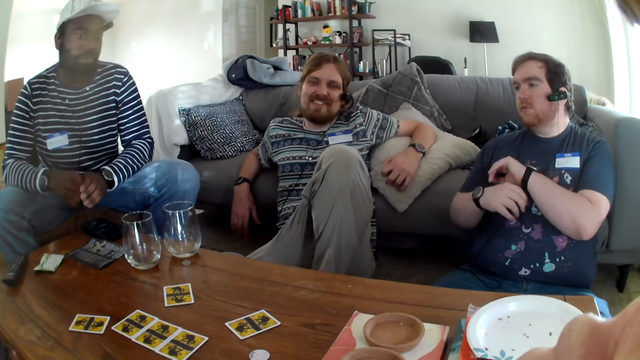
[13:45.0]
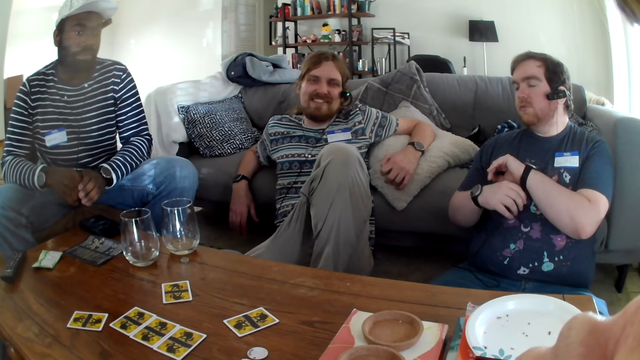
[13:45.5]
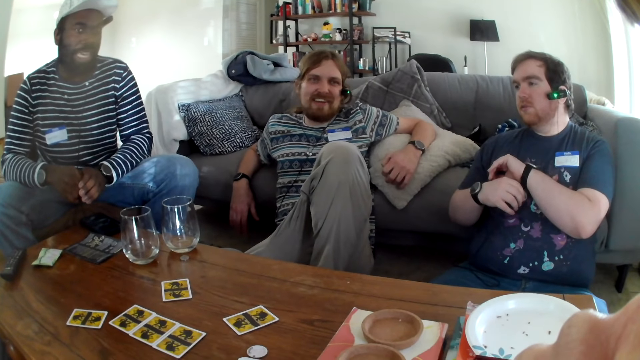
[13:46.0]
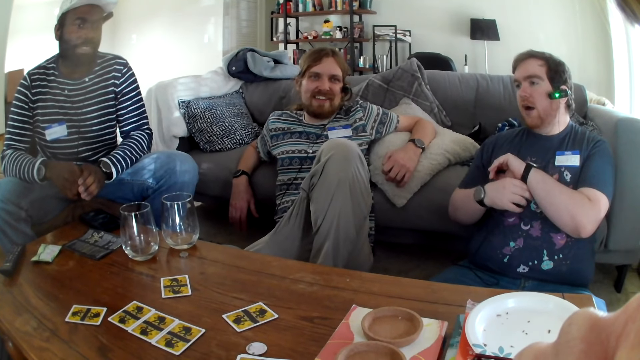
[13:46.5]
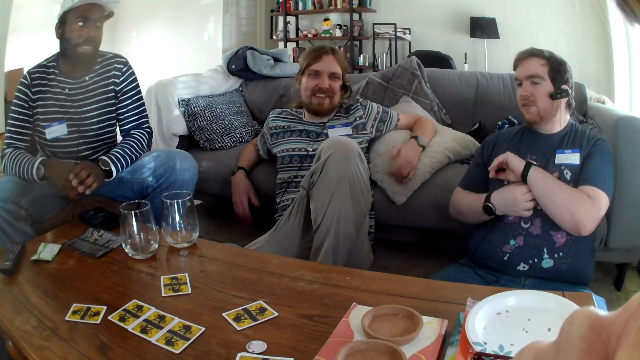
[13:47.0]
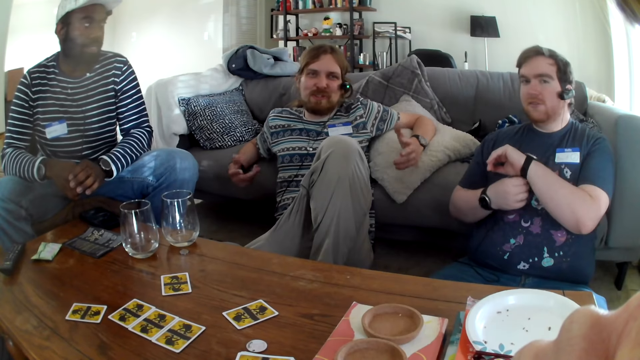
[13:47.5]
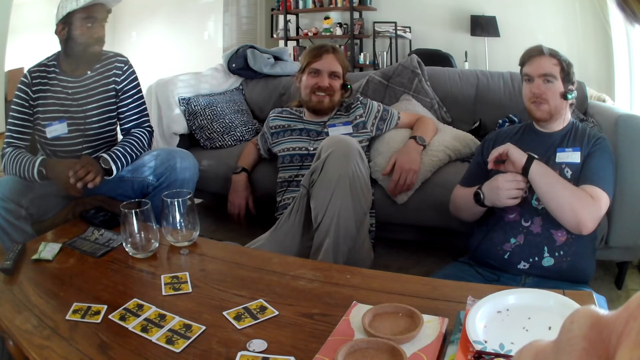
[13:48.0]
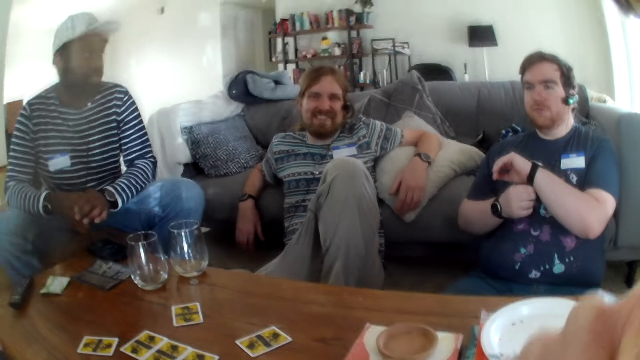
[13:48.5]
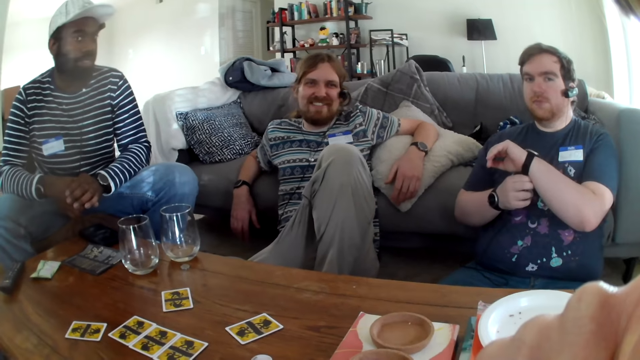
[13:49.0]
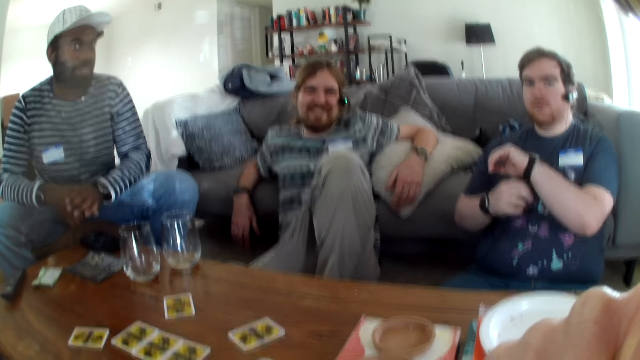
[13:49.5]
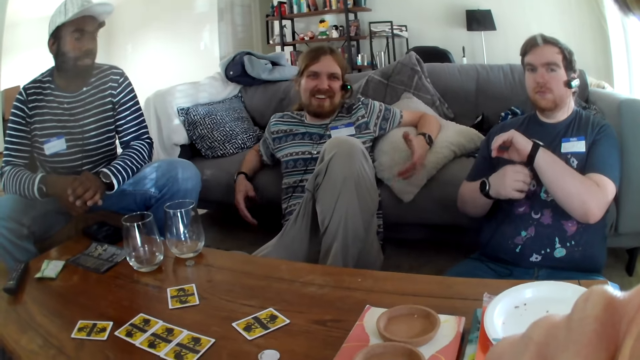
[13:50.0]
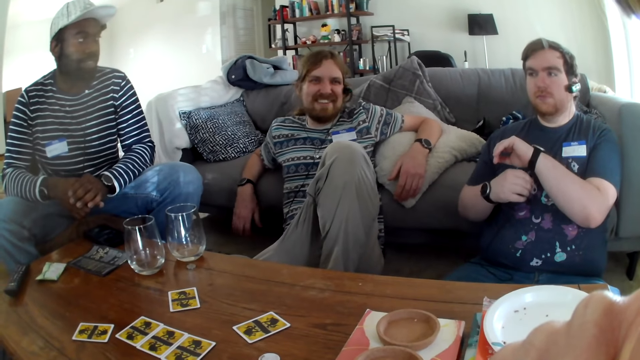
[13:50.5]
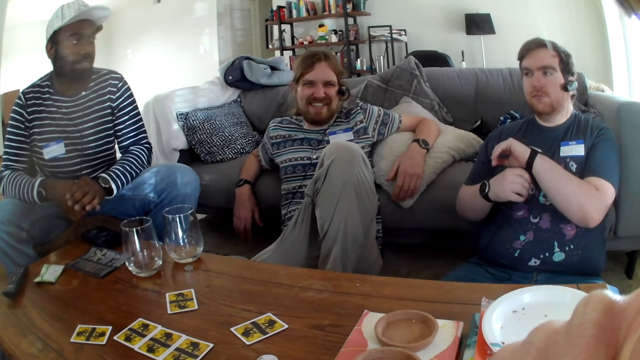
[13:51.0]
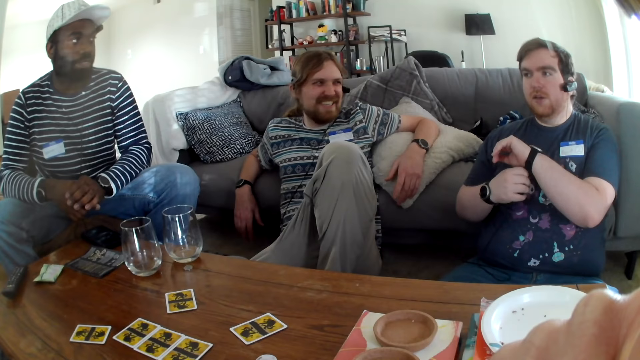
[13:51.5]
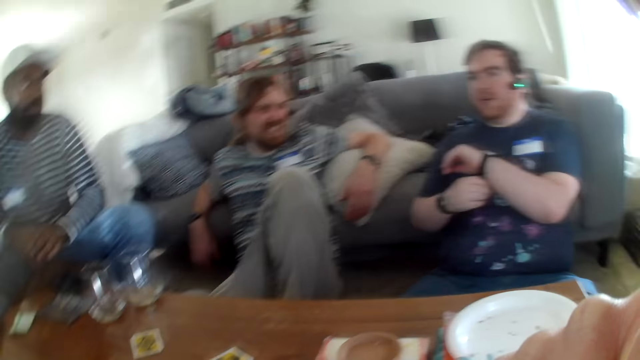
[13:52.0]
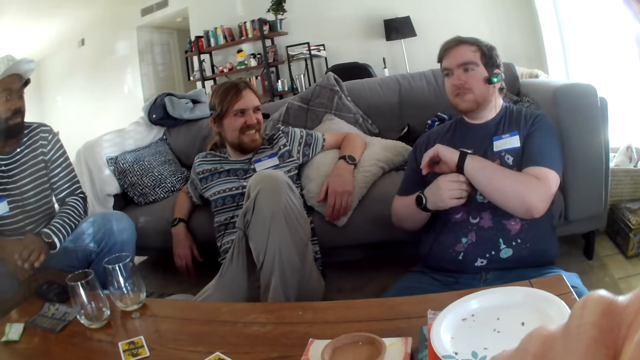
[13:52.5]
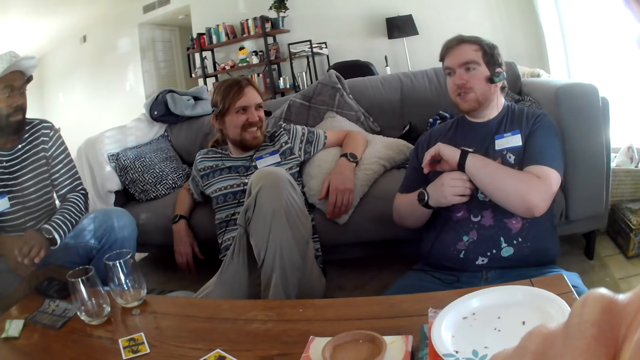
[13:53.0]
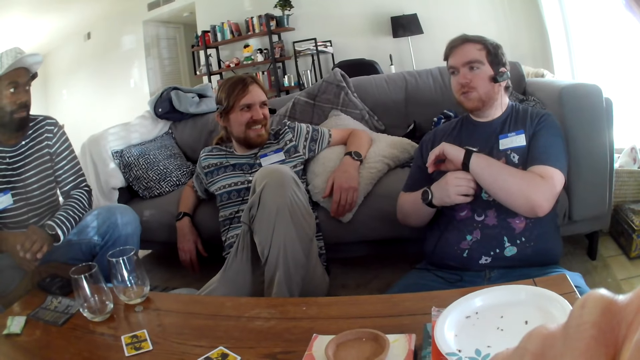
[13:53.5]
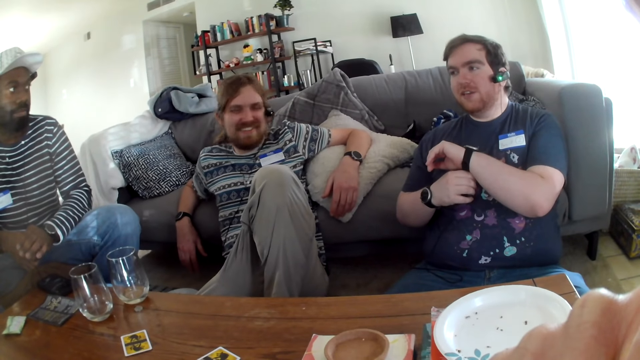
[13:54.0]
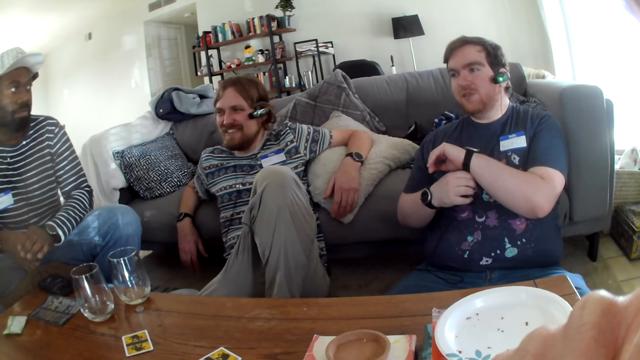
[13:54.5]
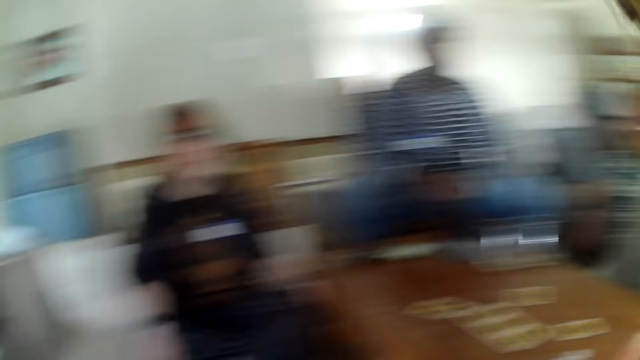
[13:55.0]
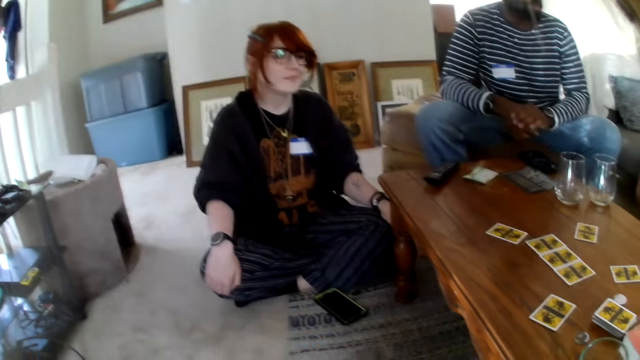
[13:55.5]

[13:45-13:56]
A person laughs. Another person talks. The first person talks. The first person talks again. The camera wearer talks. The first person laughs. A third person talks.

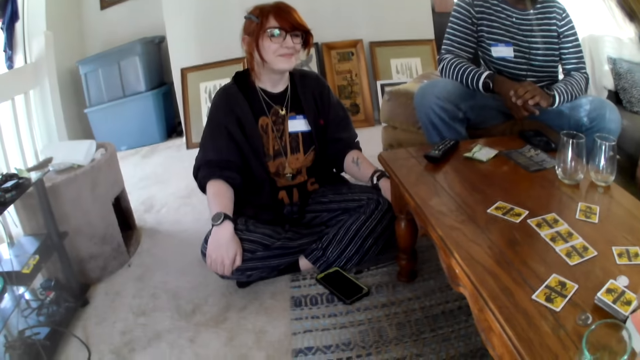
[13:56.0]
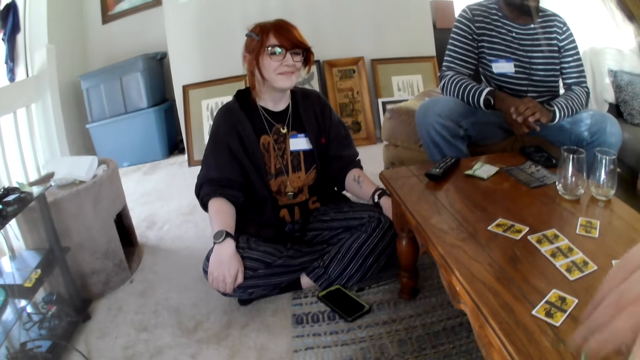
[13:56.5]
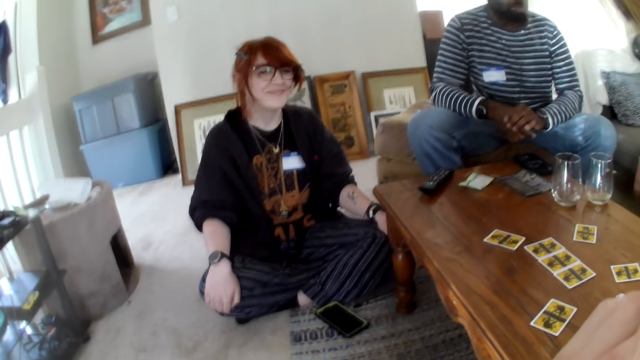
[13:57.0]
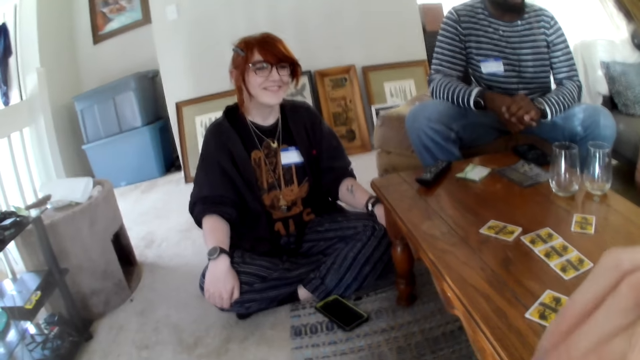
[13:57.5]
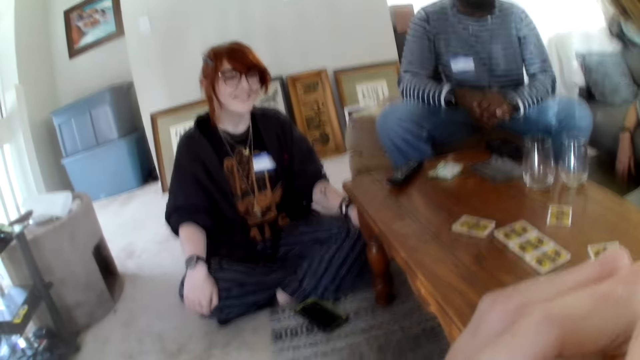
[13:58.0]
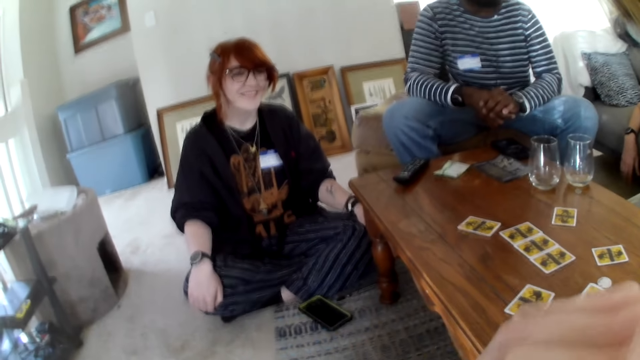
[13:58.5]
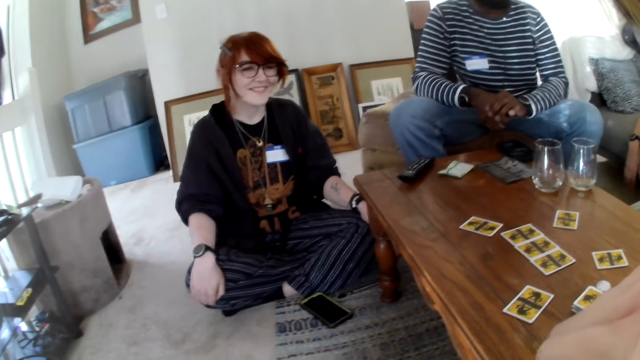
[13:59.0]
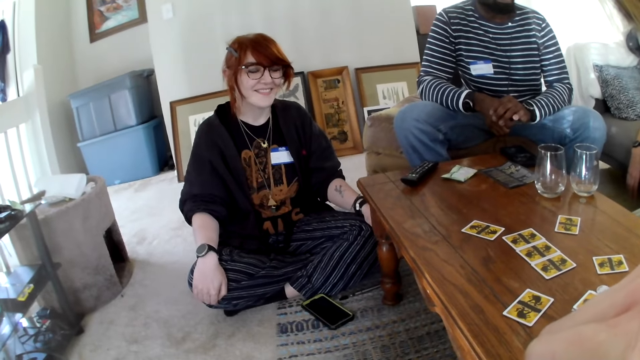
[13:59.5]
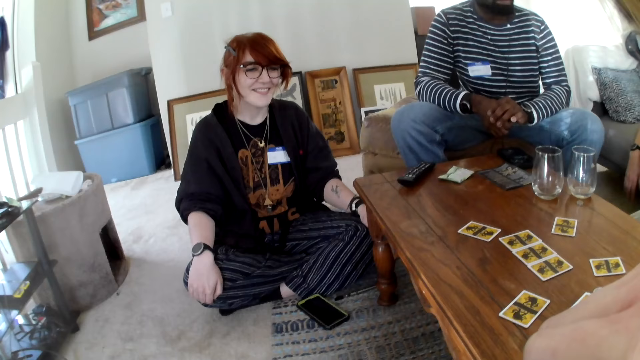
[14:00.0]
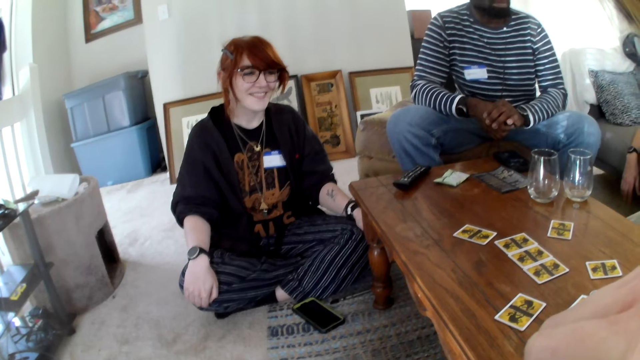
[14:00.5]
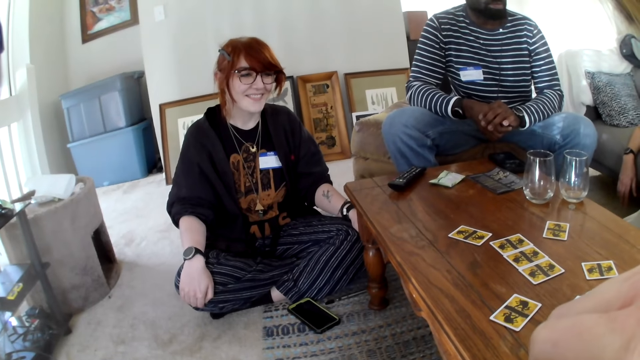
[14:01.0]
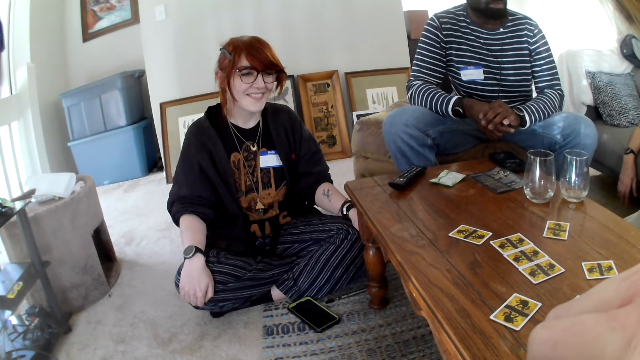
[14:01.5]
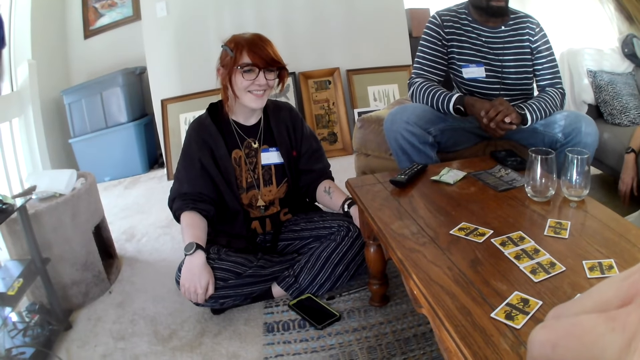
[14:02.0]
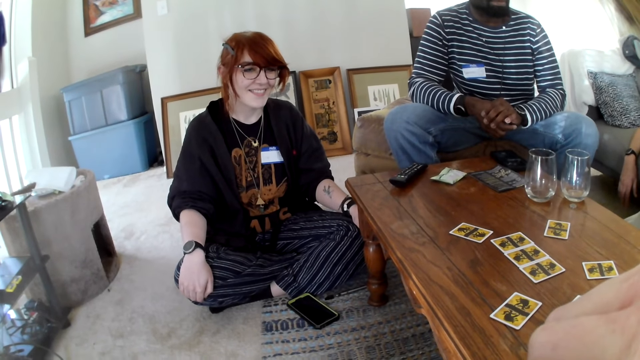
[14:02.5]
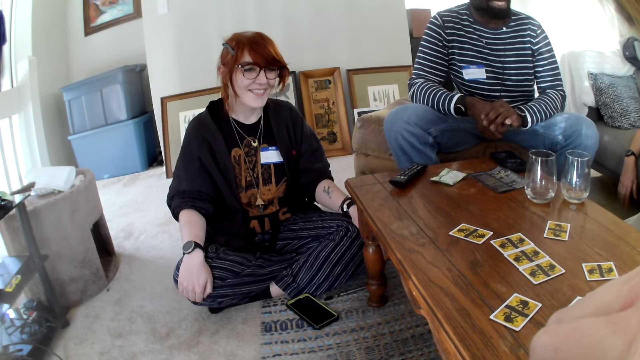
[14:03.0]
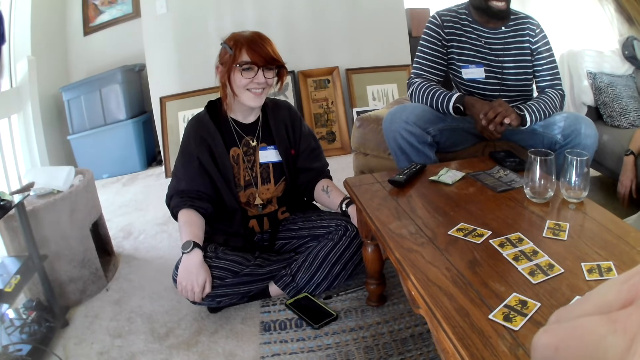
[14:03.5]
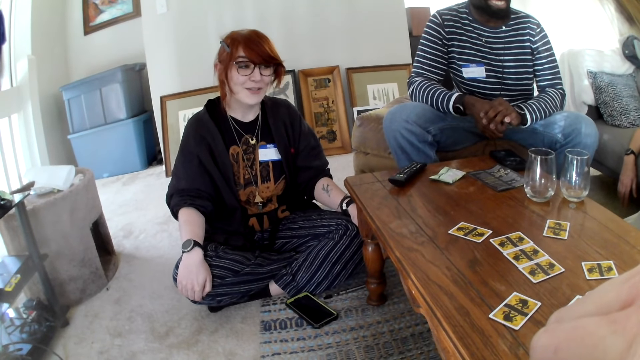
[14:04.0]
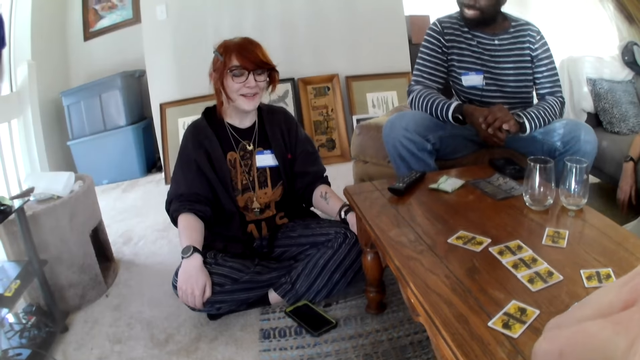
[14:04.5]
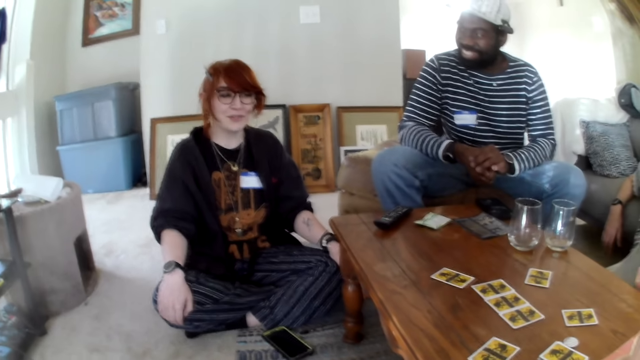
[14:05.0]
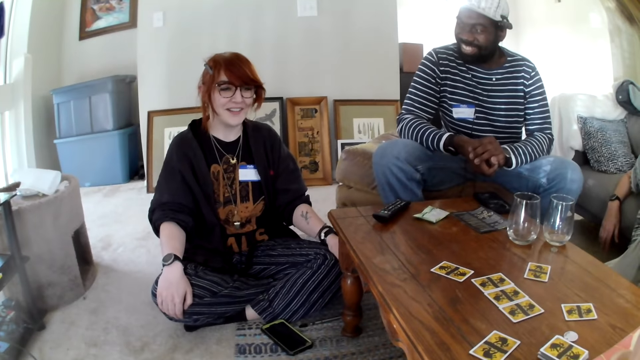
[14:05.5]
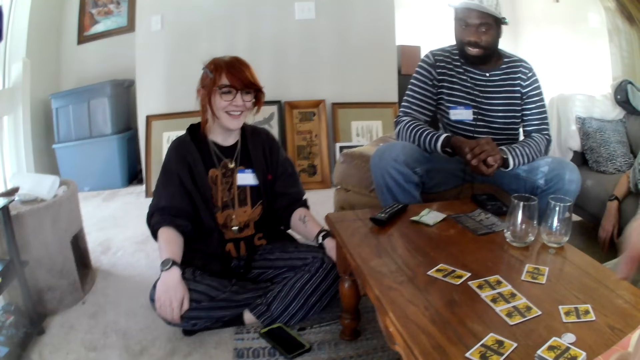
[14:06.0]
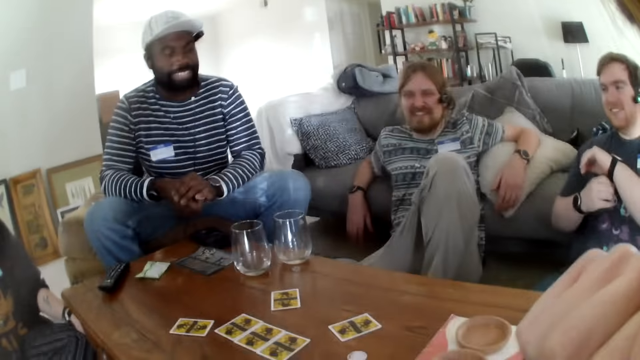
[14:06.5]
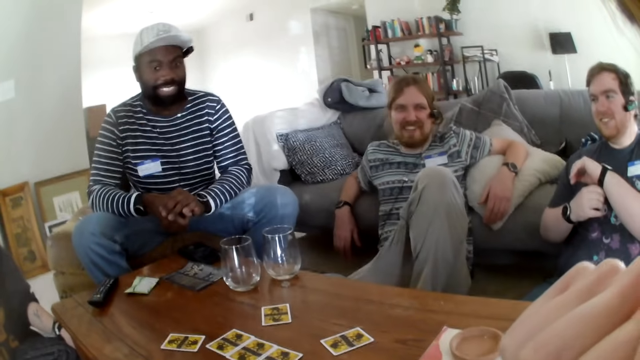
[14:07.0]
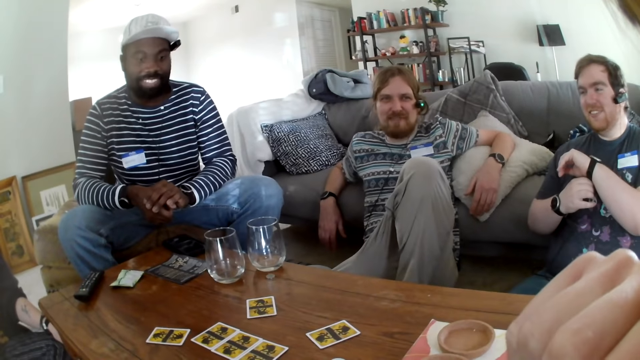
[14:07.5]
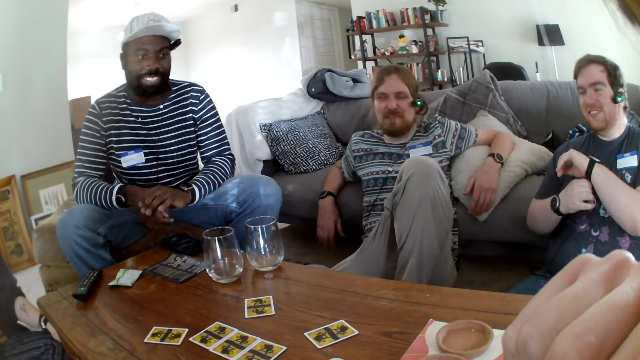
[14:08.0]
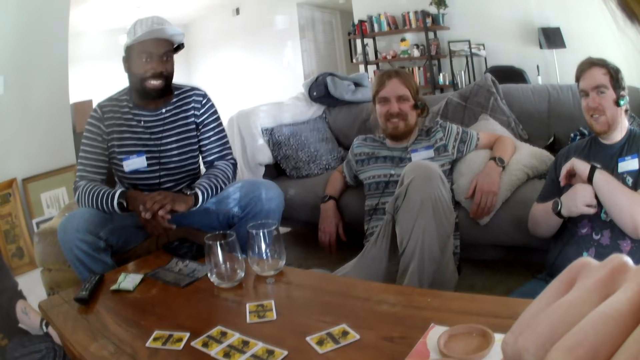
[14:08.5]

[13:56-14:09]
A person laughs. The camera wearer fixes the camera. Another person talks. The first person talks. A third person laughs. A fourth person laughs and talks.
